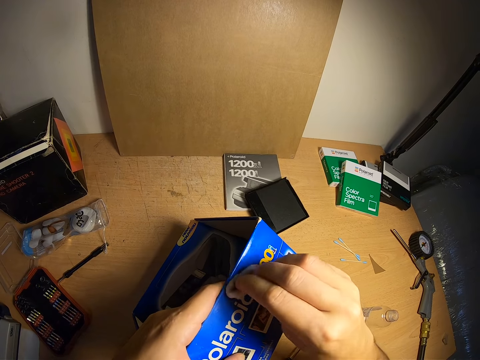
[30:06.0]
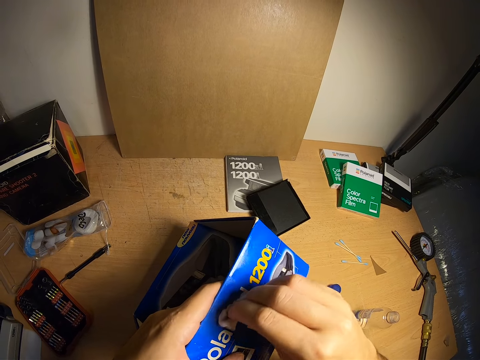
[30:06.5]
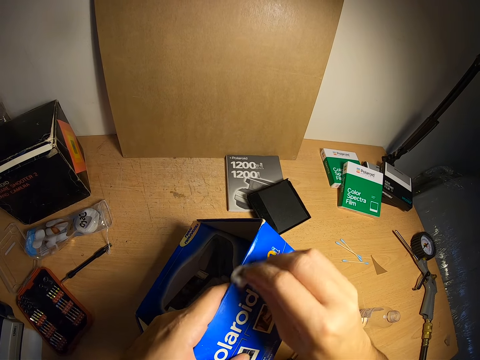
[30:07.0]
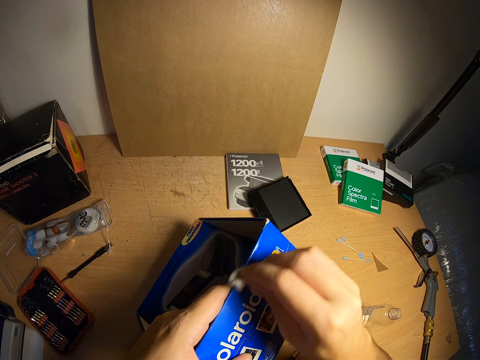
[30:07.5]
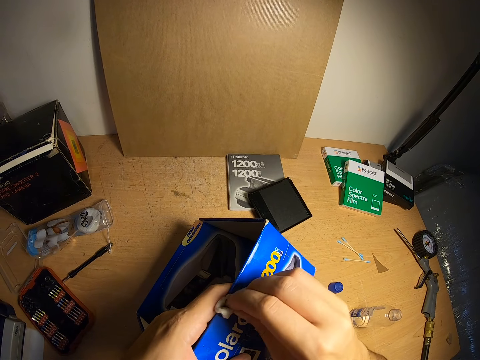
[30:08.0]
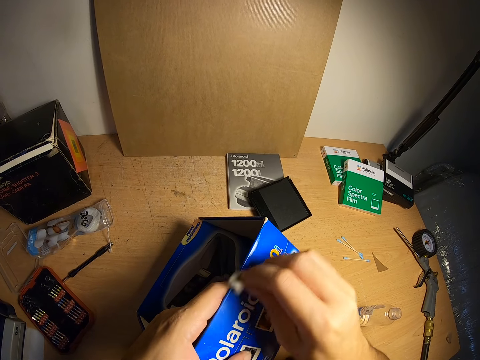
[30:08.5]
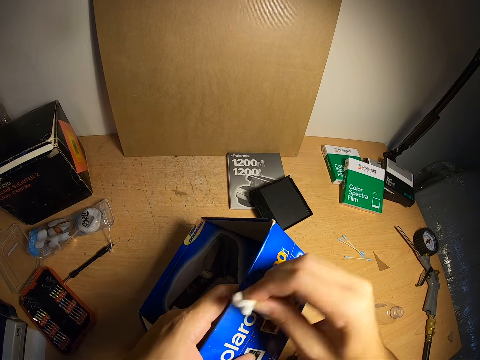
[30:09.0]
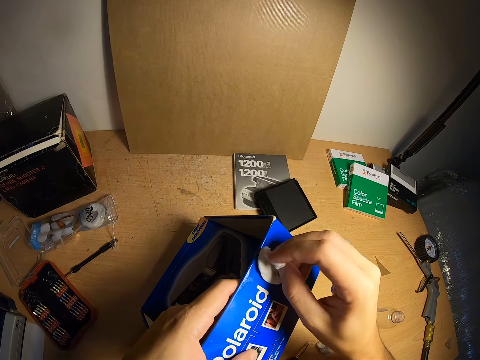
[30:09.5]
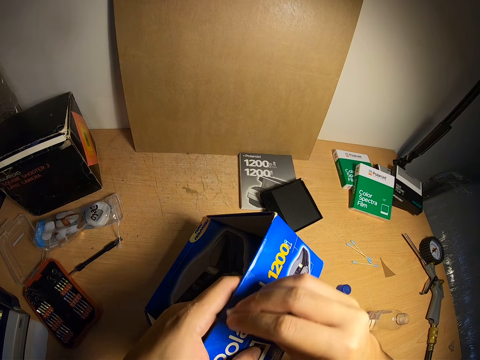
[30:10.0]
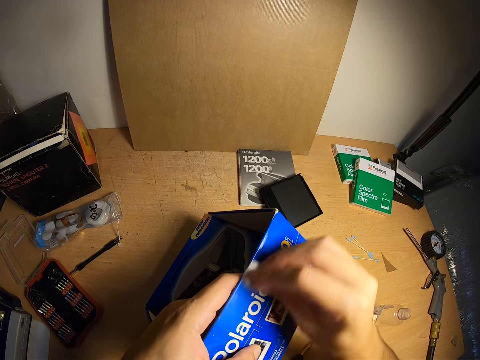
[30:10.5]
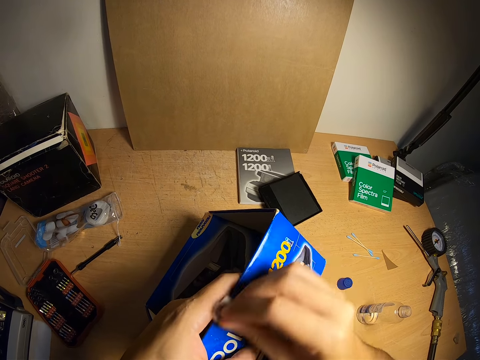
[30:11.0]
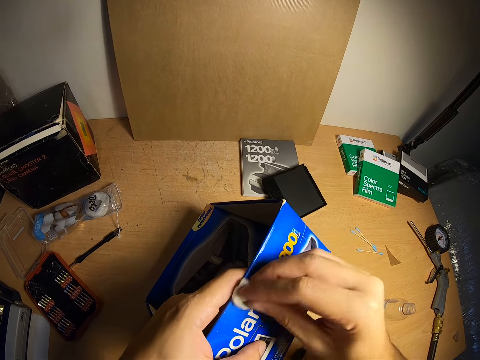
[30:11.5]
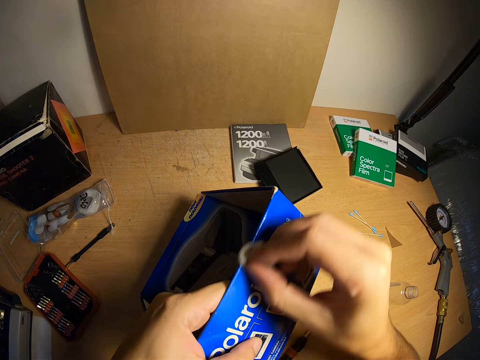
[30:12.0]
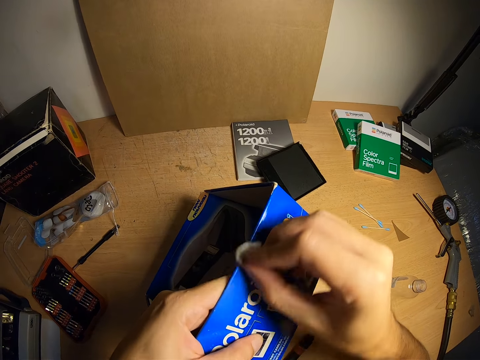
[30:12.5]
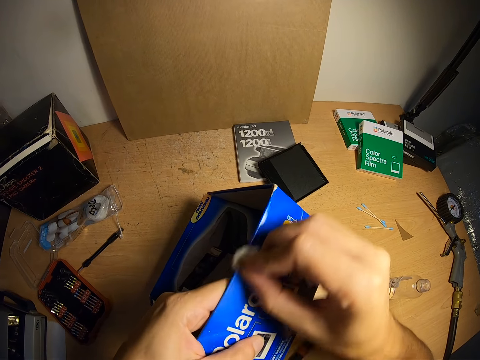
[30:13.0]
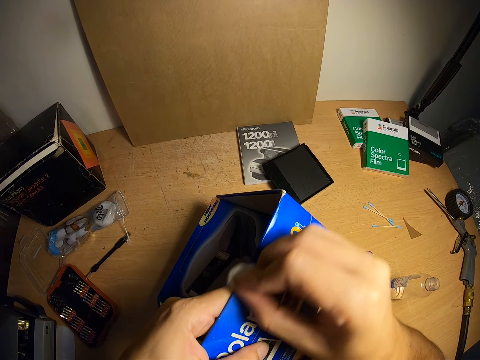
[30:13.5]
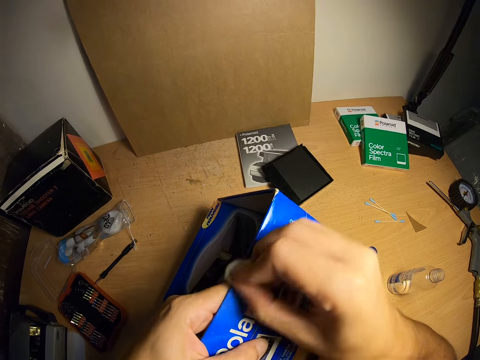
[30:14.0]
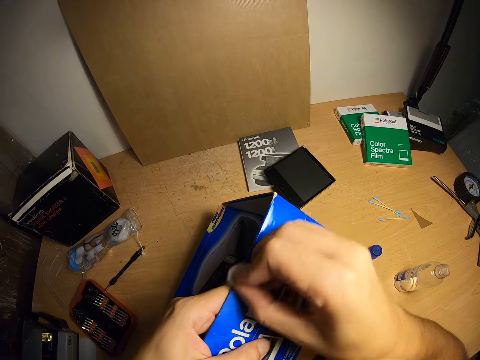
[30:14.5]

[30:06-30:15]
The camera wearer folds the cotton wool.

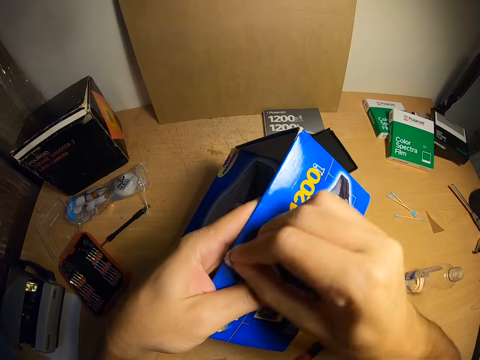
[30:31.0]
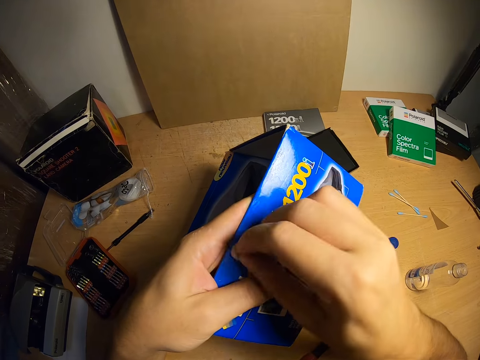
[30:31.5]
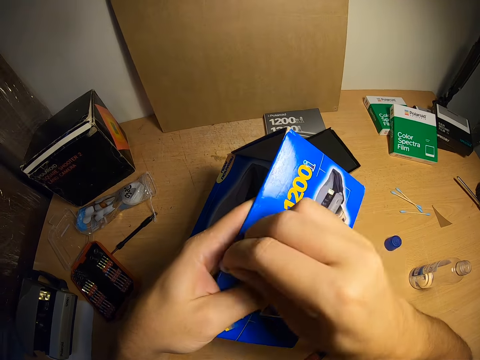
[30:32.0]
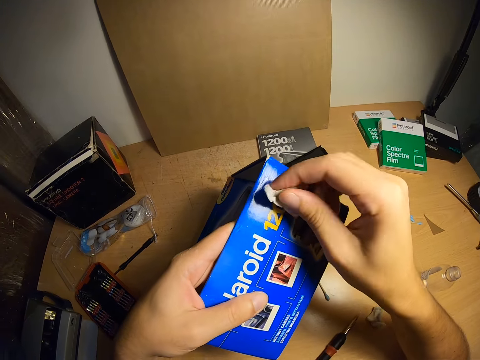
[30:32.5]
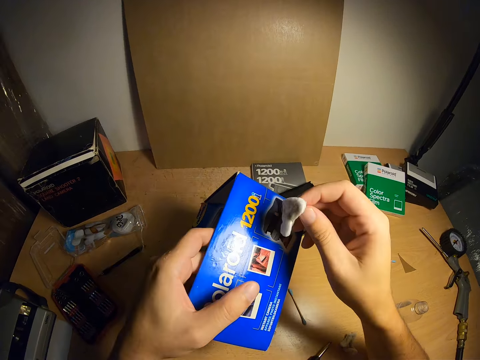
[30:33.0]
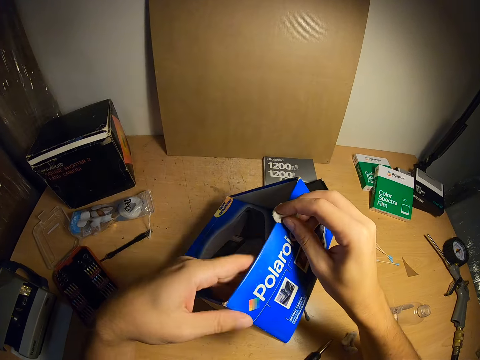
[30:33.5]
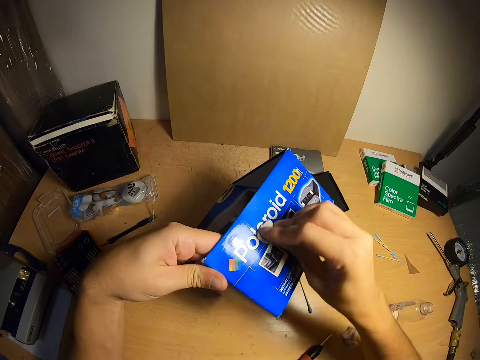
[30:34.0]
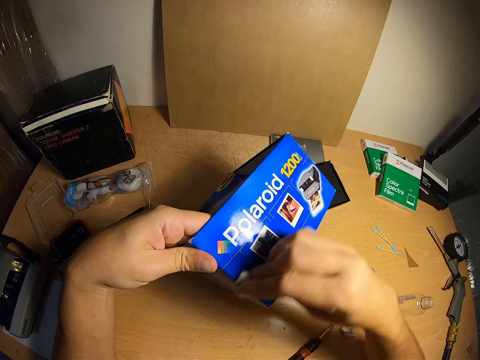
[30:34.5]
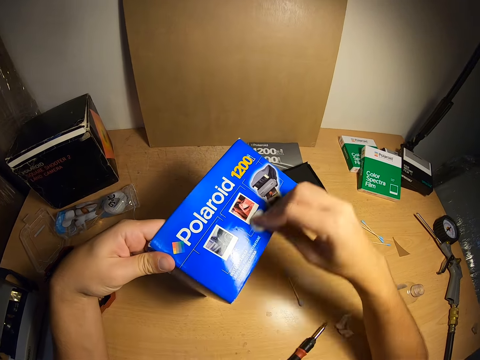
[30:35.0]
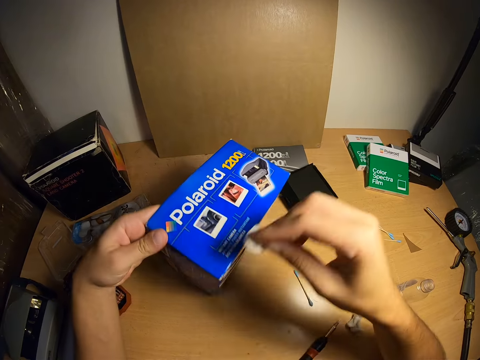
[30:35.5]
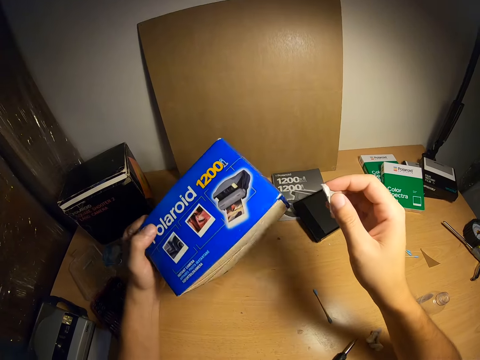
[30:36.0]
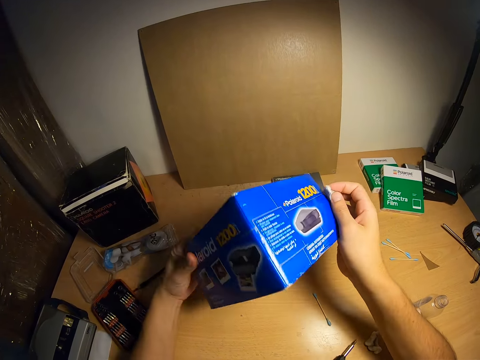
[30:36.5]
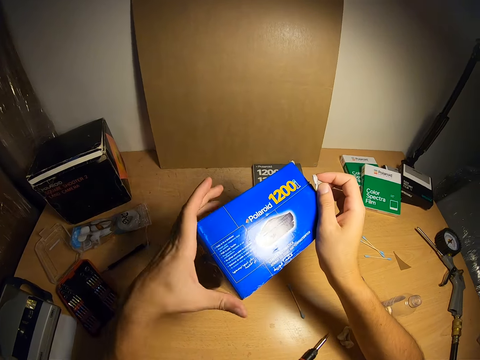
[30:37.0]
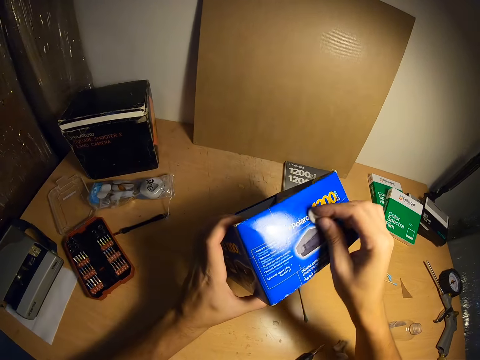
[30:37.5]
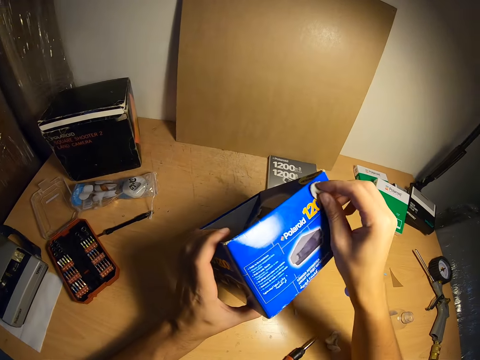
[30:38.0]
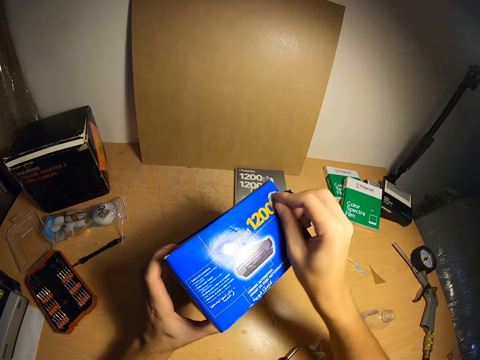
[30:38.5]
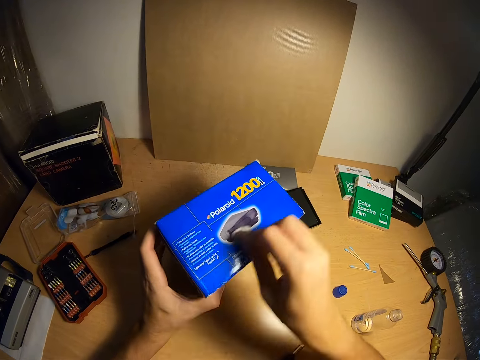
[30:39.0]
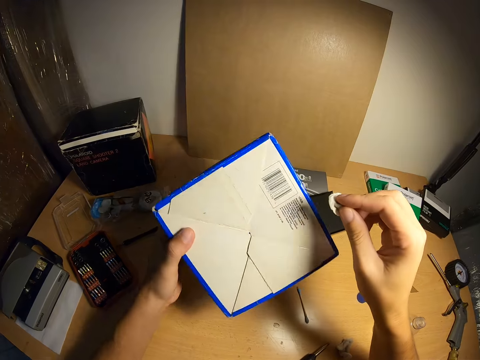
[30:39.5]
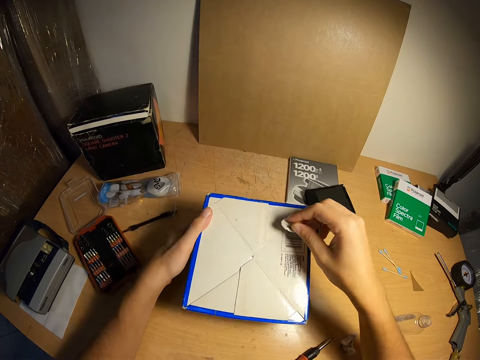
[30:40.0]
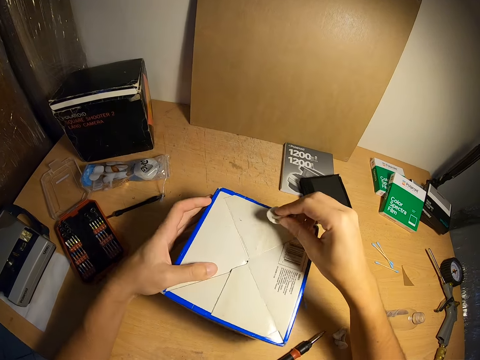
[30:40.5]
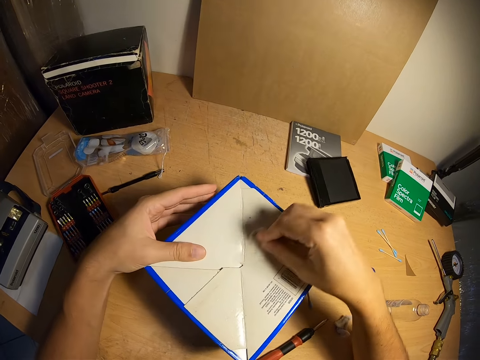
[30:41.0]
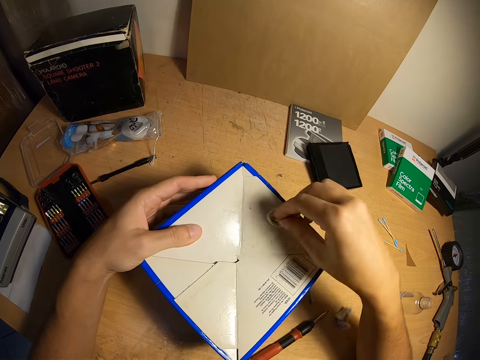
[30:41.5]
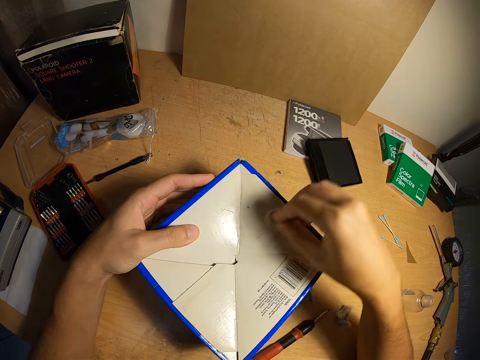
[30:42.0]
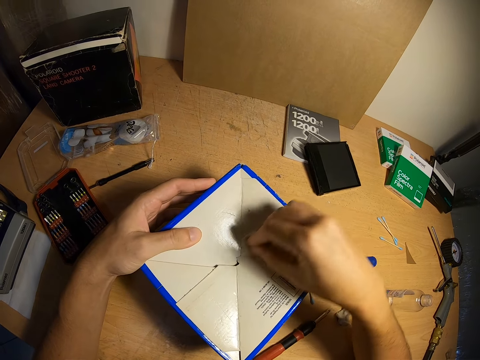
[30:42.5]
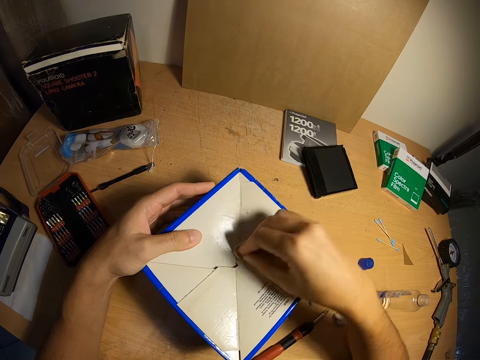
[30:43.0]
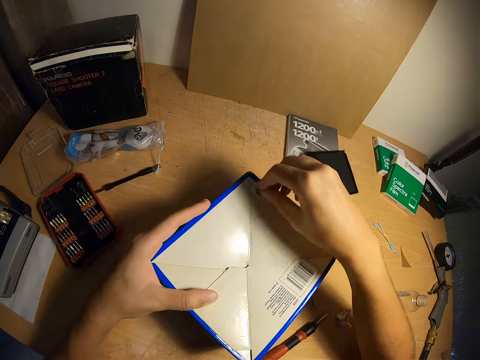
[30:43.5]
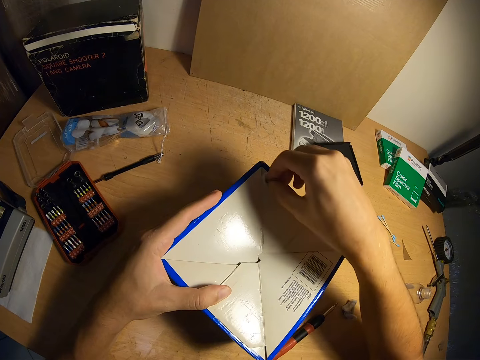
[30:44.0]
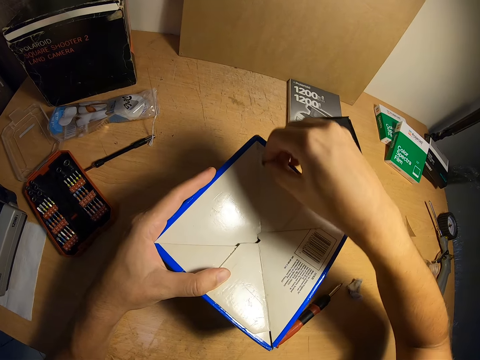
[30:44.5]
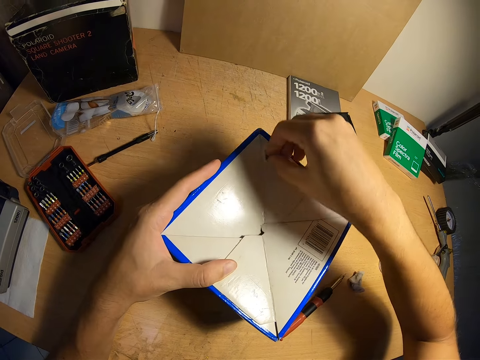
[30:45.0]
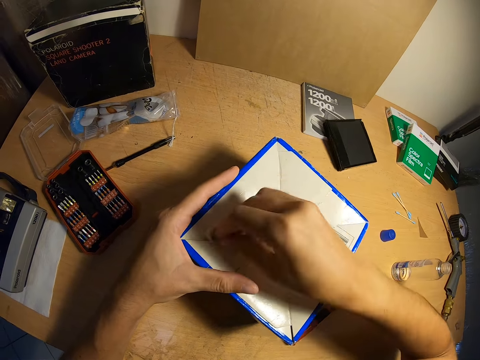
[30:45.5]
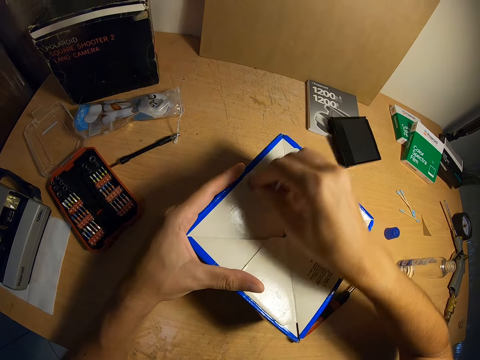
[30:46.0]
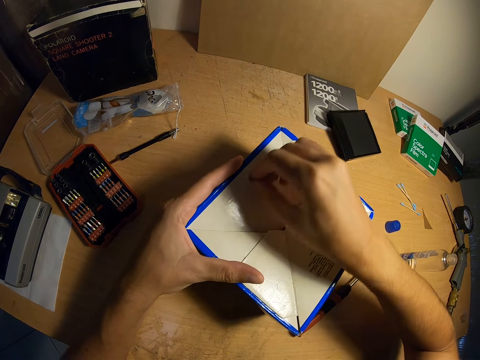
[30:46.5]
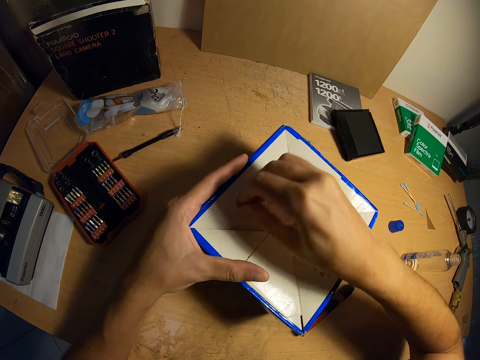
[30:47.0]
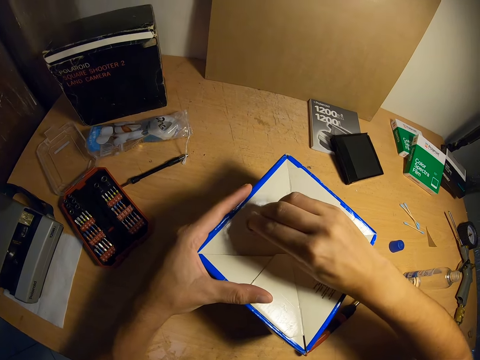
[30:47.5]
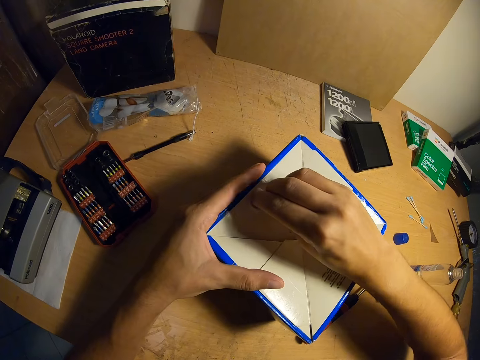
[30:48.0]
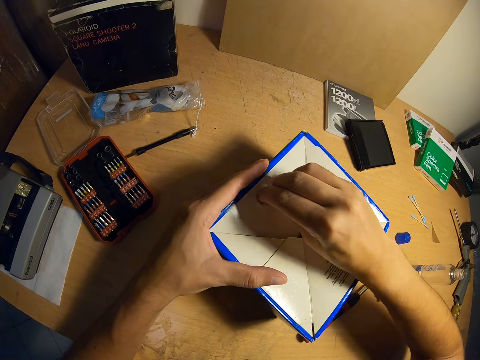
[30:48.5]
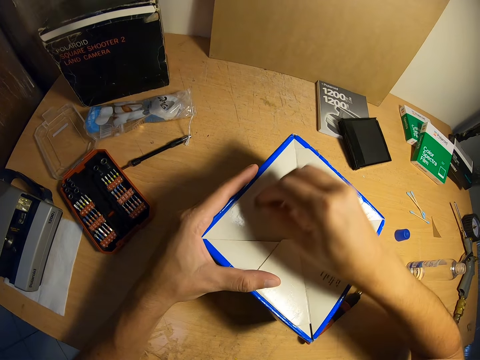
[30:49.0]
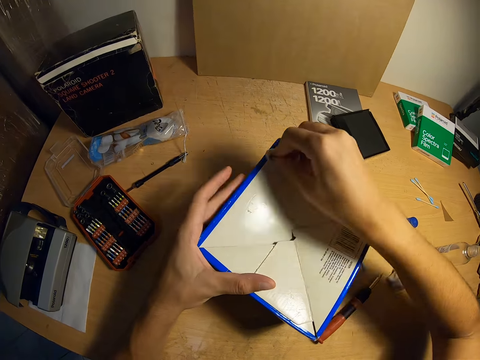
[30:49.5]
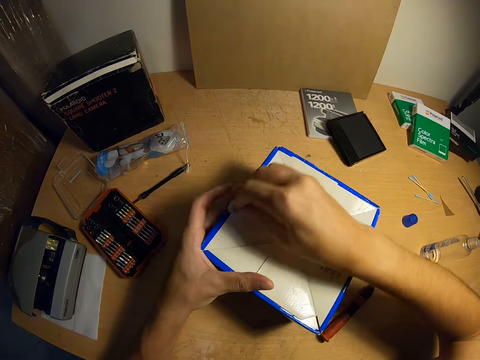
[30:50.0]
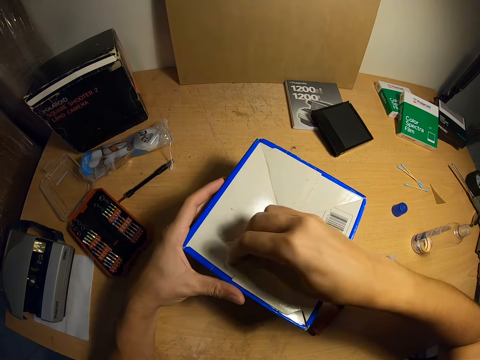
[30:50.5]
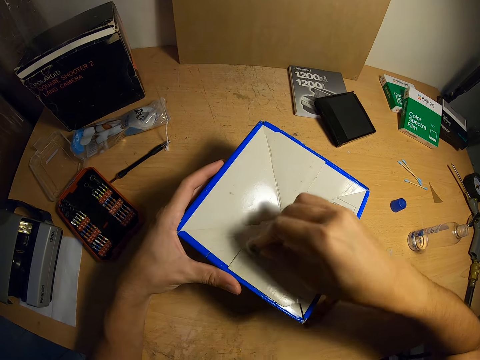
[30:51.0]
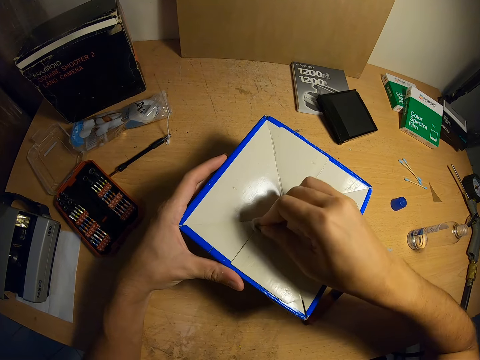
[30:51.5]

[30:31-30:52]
The camera wearer looks at the cotton wool. He wipes the box with the cotton wool. He raises the box up. He turns the box to the side. He cleans the box with the cotton wool in his right hand. He turns the box upside down and drops the box on the table. He cleans the bottom of the box with the cotton wool in his right hand.
